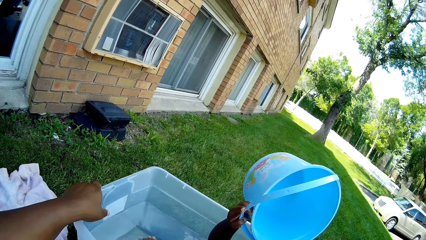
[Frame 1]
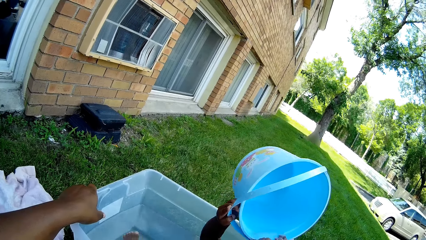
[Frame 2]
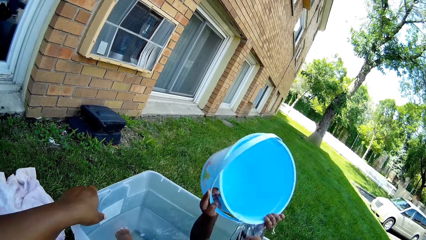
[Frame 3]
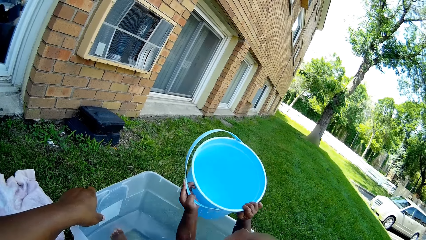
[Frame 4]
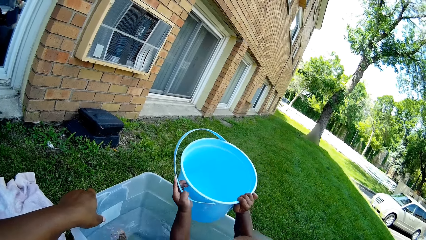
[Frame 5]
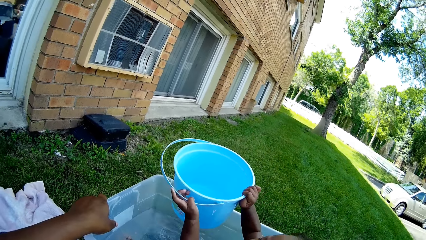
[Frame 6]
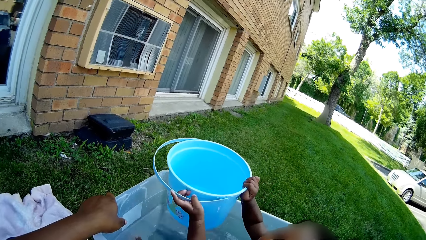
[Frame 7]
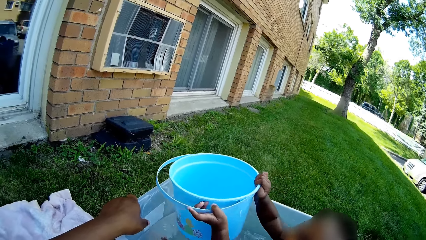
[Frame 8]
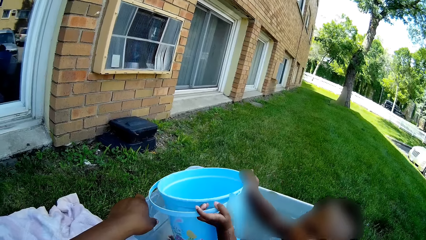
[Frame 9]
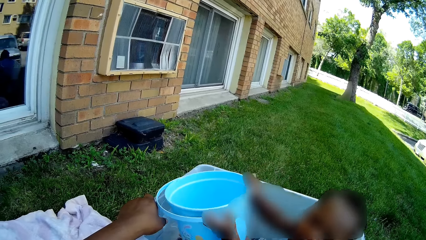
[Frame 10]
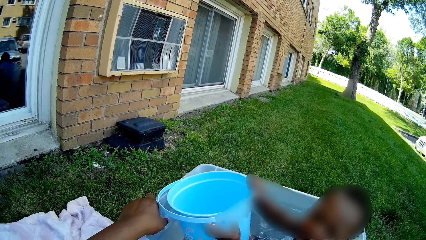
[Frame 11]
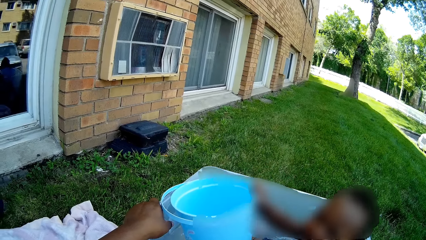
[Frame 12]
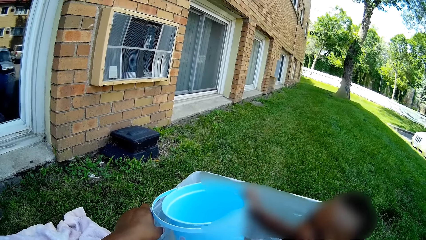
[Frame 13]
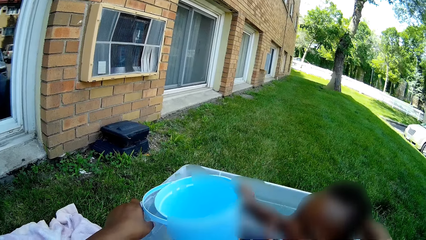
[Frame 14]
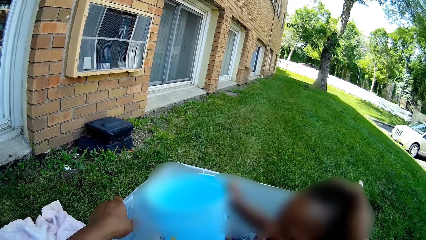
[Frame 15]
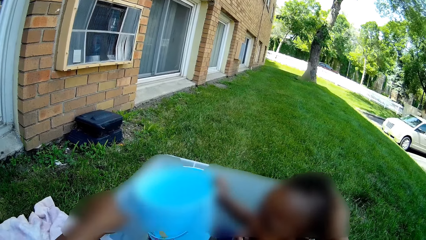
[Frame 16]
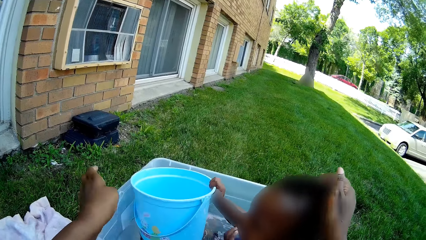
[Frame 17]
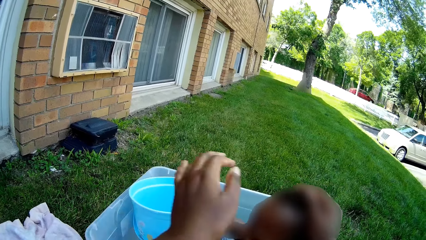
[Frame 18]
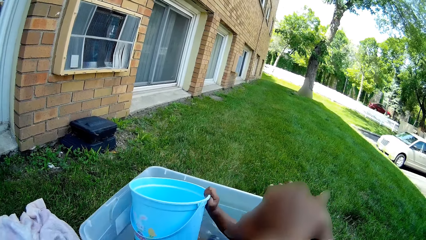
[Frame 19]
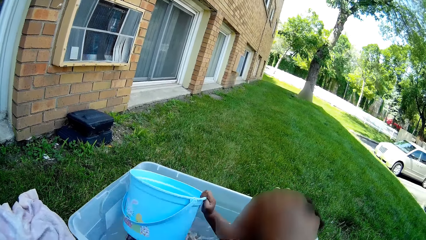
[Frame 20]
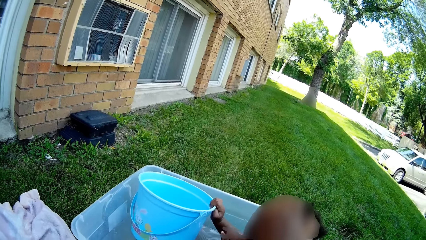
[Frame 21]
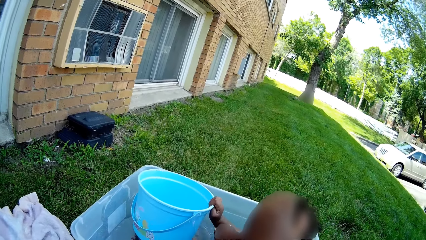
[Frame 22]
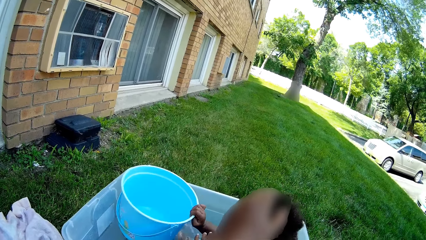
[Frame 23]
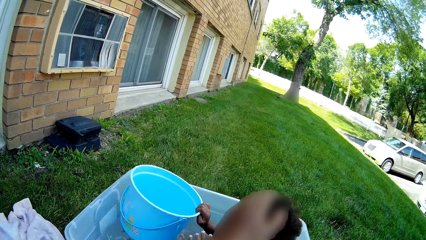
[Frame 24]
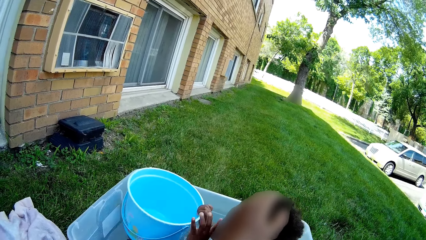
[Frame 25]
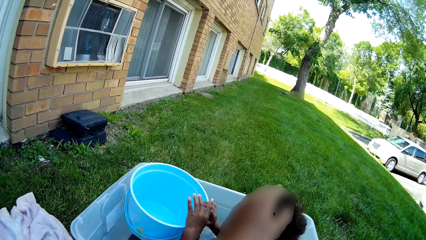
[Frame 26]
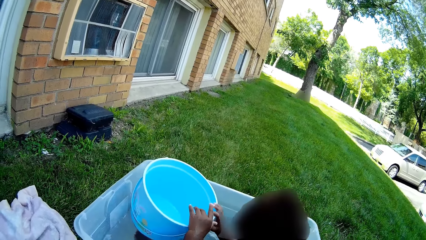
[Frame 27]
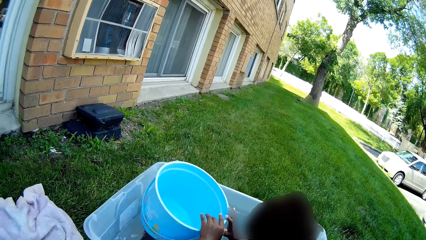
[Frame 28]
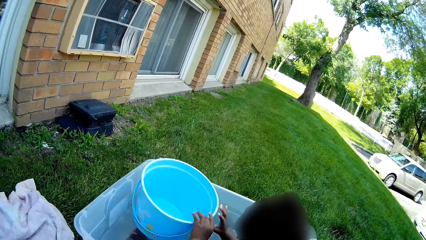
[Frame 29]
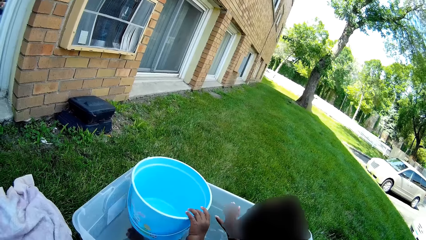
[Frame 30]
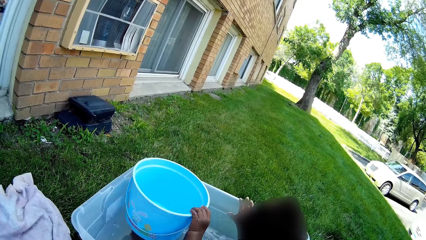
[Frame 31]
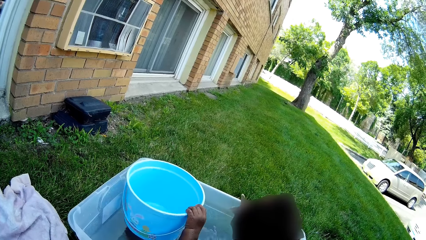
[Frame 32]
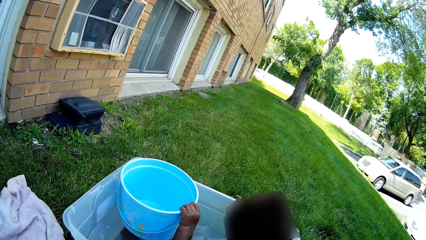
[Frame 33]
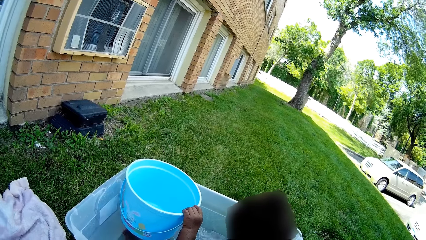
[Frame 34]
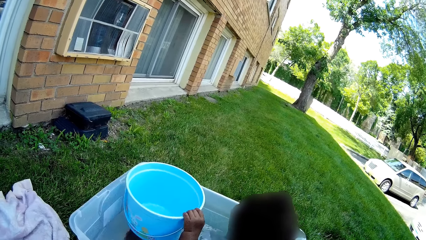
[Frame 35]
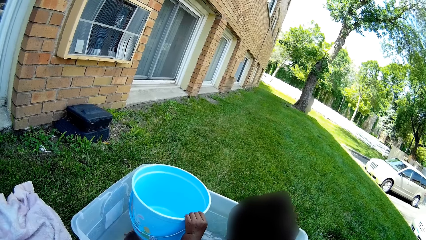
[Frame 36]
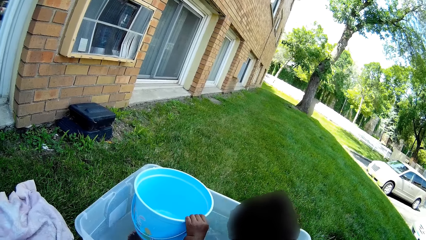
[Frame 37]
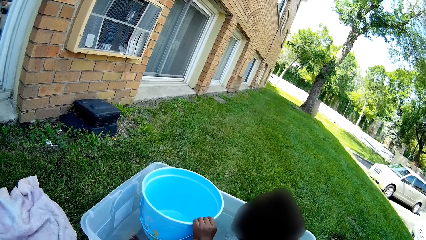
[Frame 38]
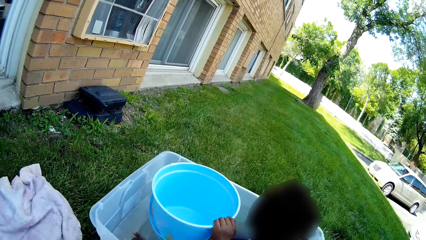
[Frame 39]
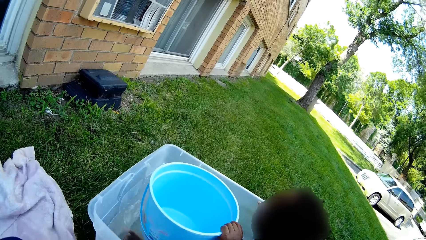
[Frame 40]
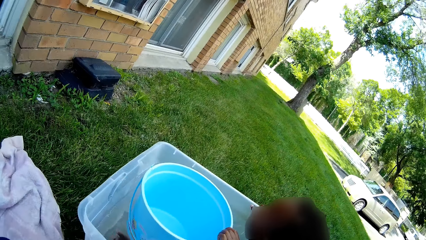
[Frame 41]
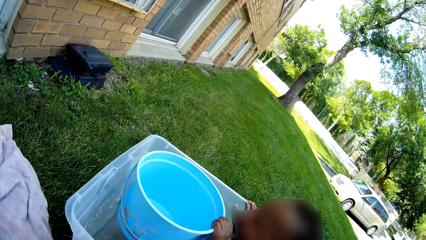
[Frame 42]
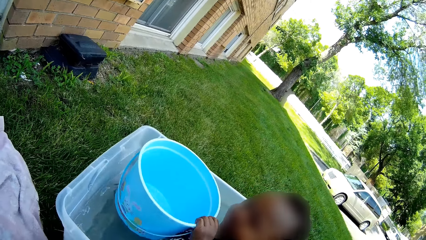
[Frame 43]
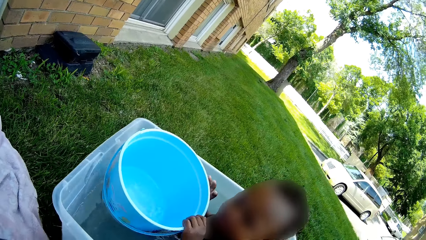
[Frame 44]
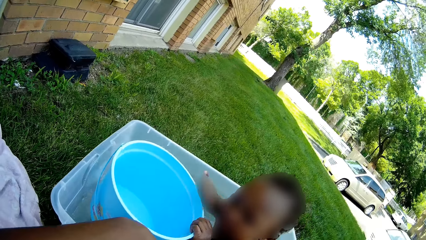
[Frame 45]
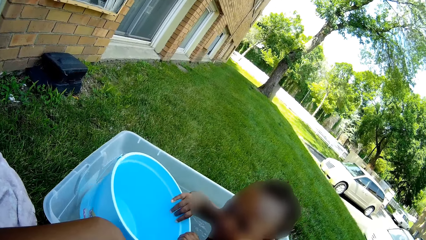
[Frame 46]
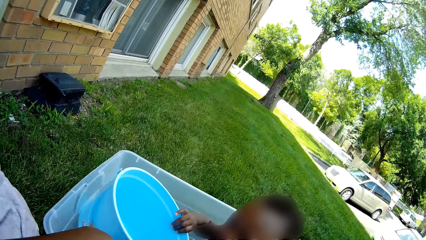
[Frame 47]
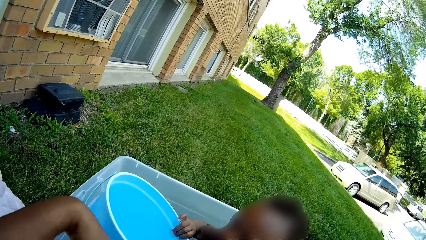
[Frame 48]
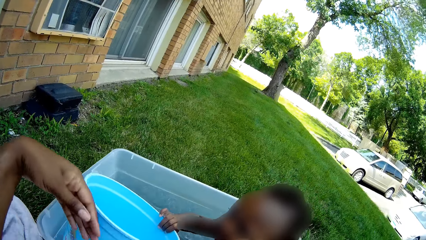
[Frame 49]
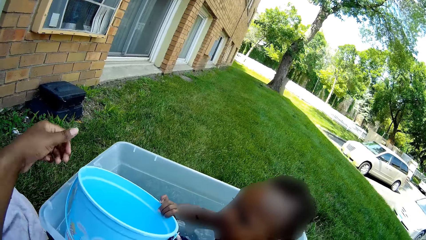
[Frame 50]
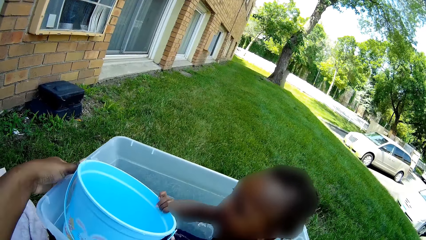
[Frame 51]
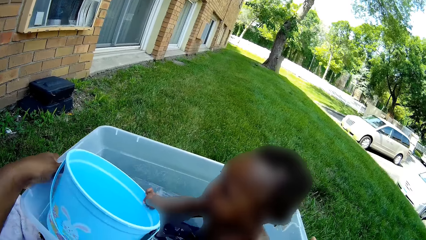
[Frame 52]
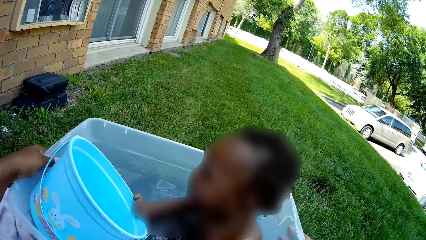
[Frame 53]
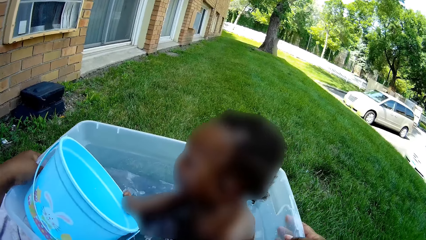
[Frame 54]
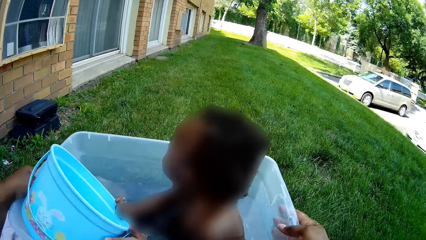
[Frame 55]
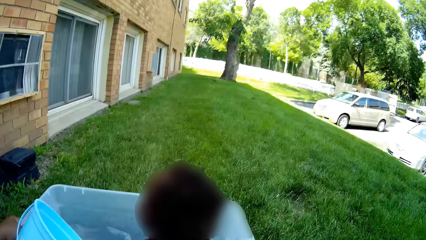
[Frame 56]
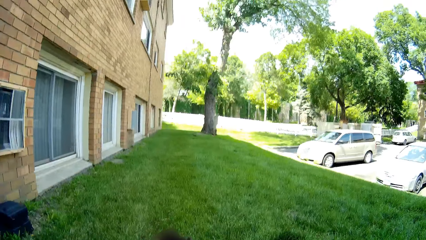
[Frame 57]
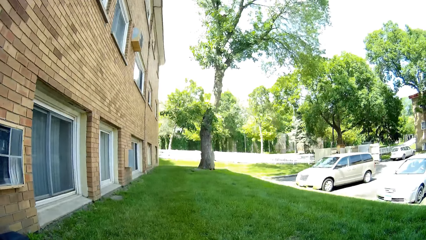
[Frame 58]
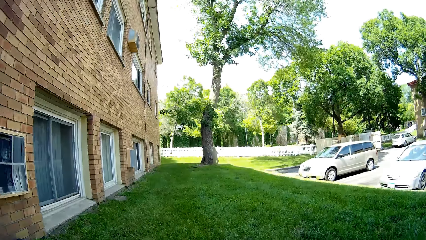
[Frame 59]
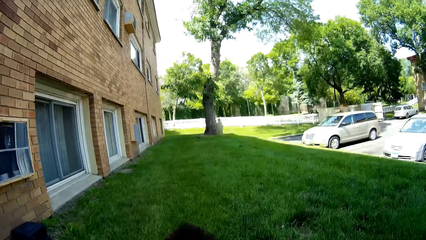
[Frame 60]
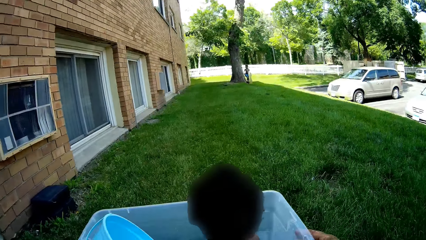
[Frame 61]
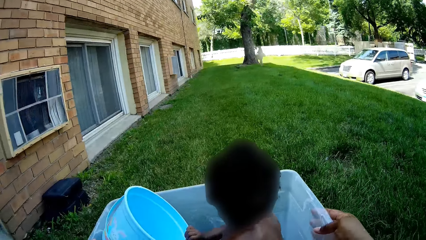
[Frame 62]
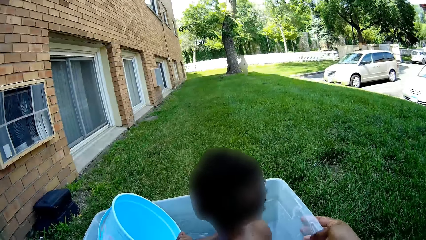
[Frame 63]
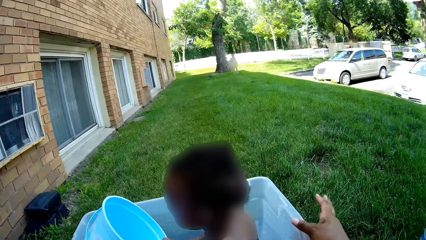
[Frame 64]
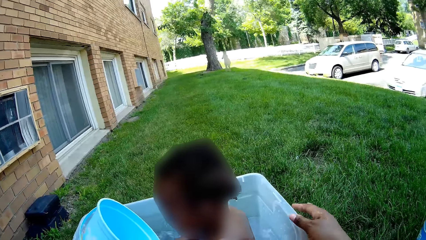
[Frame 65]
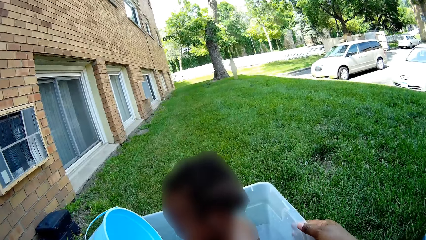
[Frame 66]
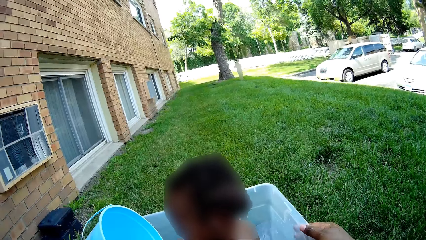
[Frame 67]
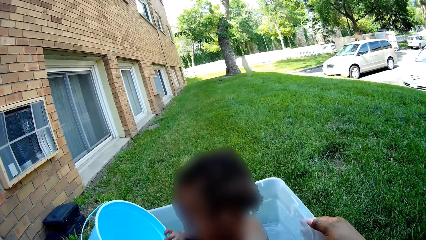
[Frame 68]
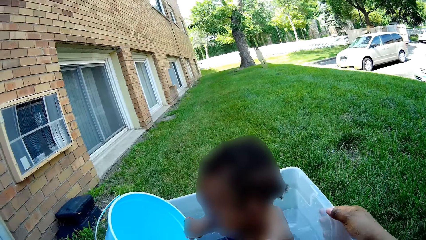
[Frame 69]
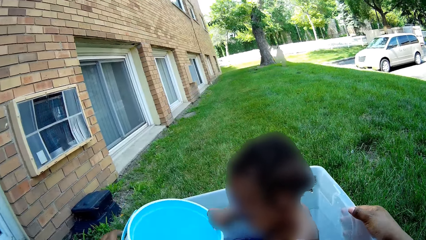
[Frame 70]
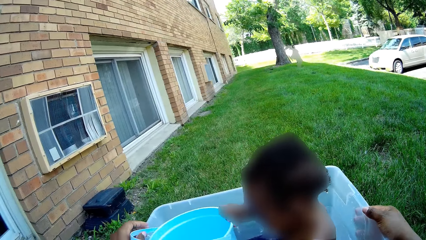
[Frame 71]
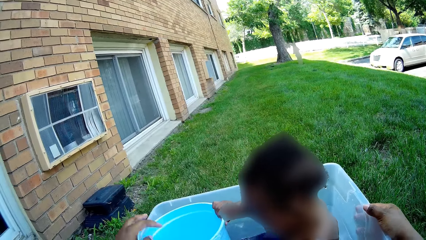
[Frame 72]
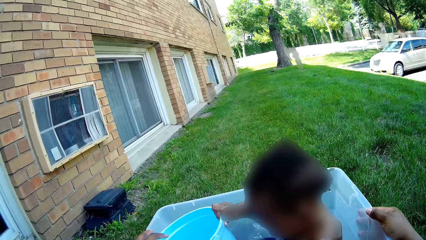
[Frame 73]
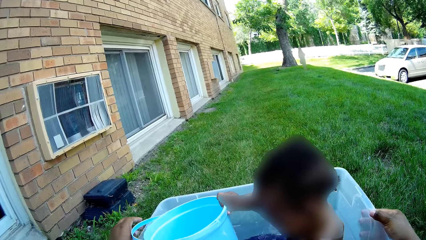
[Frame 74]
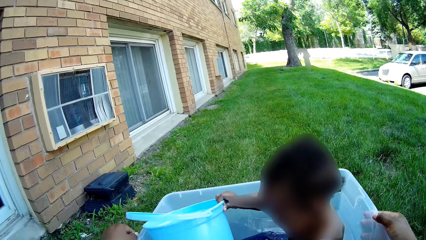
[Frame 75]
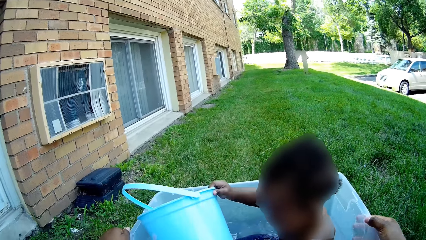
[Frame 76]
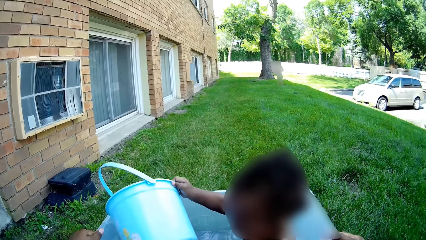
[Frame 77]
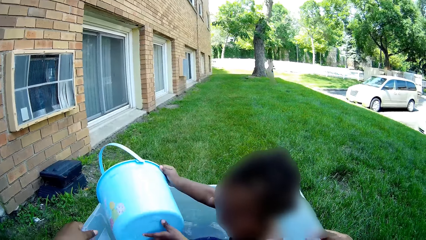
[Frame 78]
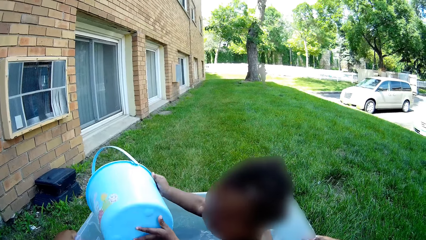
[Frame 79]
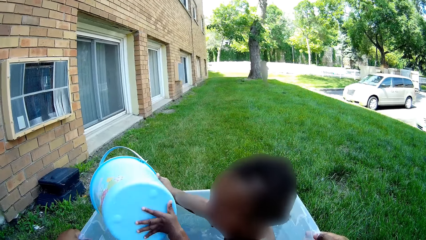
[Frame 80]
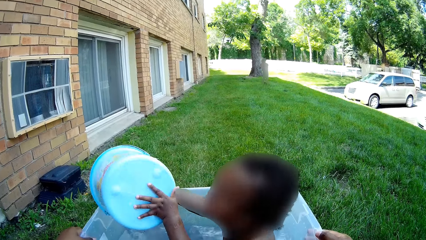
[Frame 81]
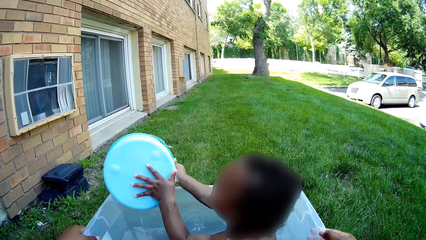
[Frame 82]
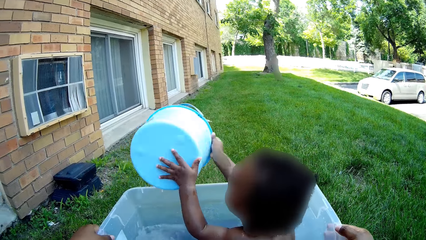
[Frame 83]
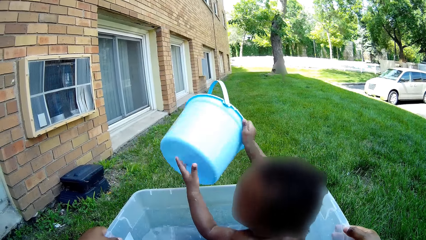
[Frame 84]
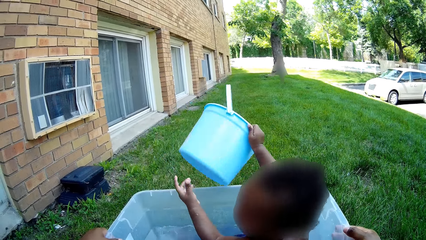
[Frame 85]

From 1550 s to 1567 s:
A person plays with a bucket. The camera wearer holds the person's head. The person plays with the bucket. The camera wearer holds a water basin. They turn around. The person plays with the bucket.
